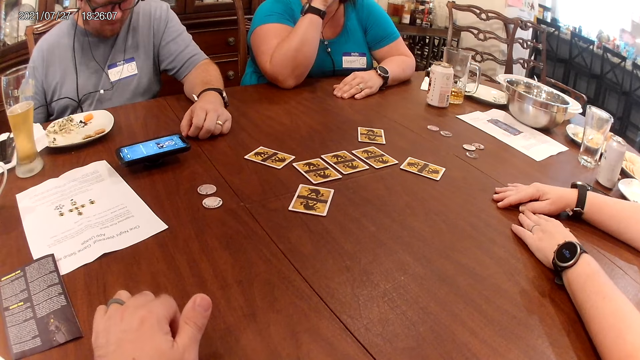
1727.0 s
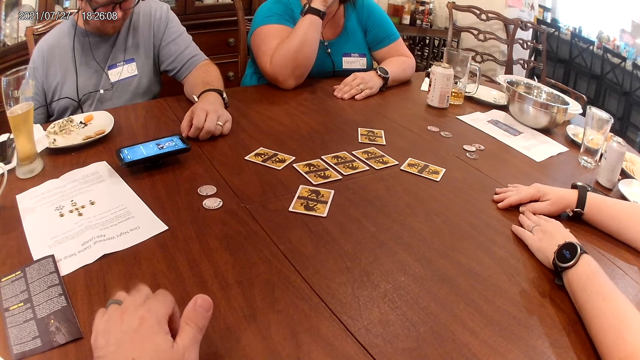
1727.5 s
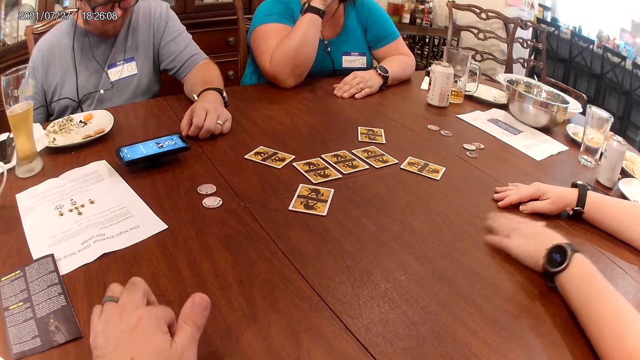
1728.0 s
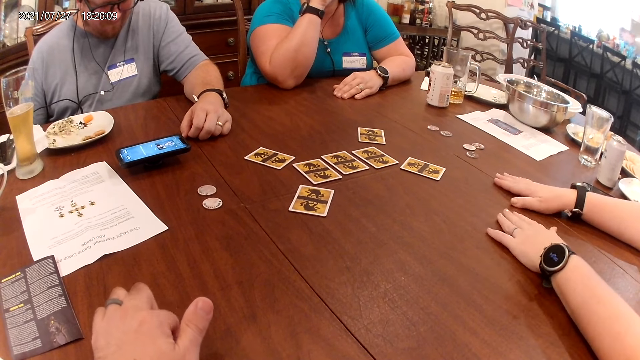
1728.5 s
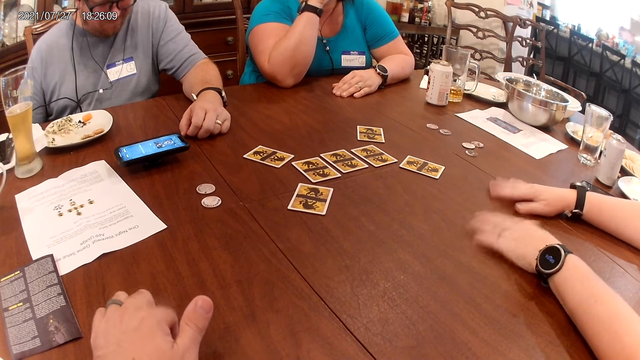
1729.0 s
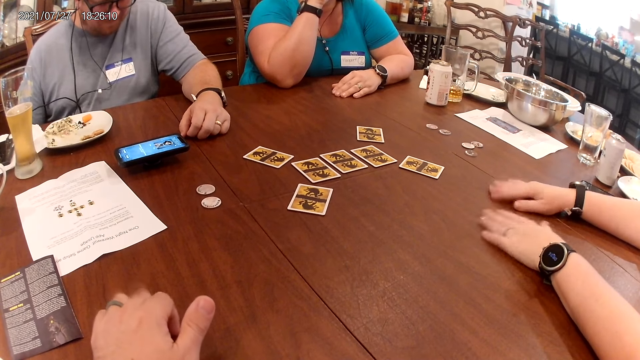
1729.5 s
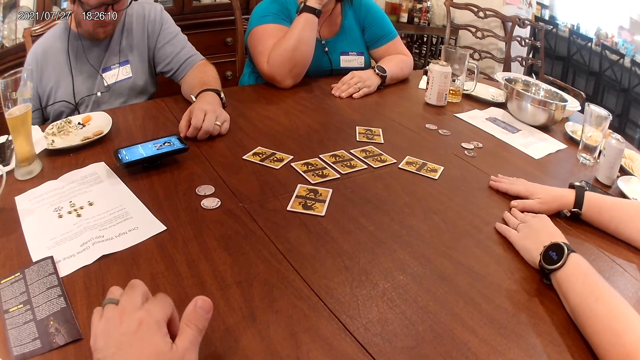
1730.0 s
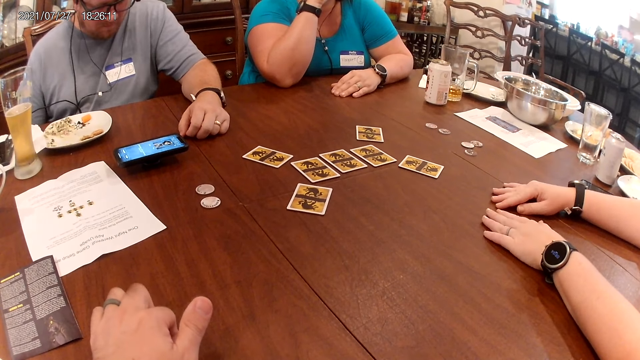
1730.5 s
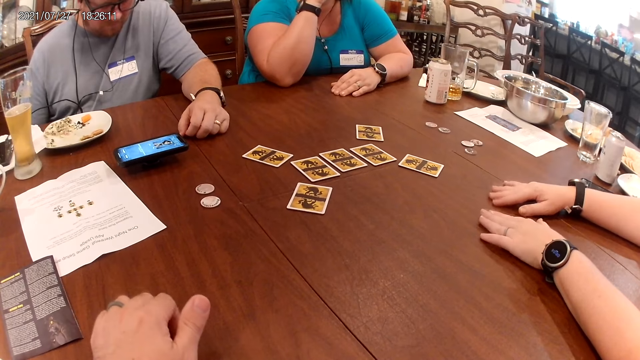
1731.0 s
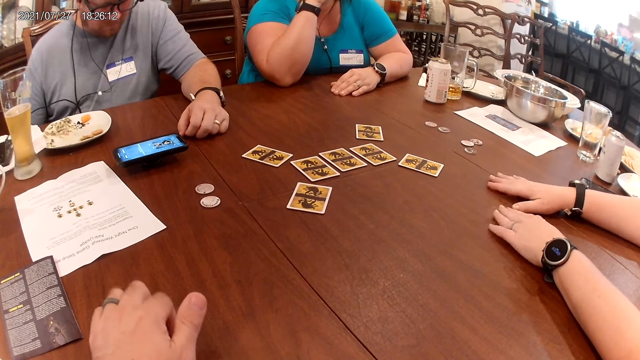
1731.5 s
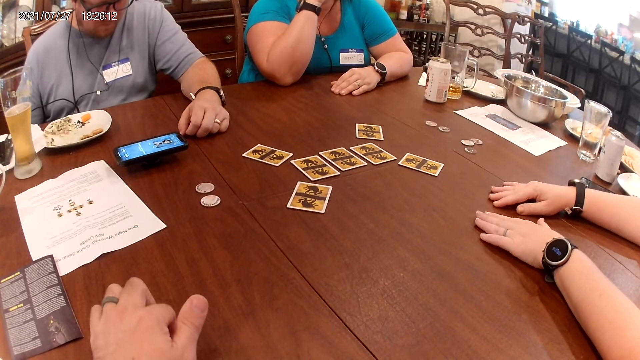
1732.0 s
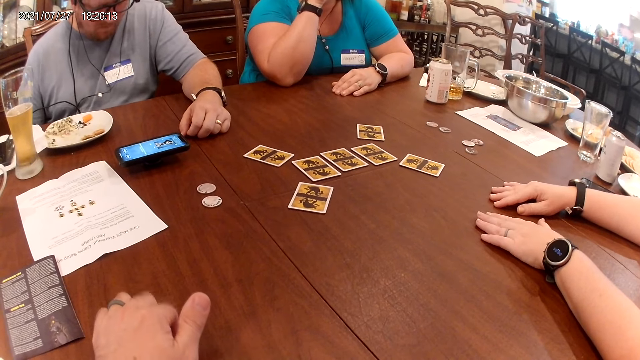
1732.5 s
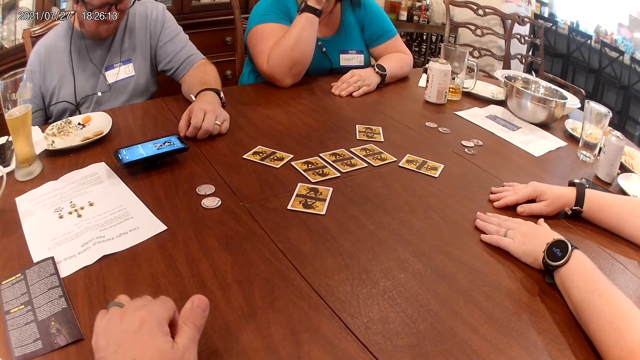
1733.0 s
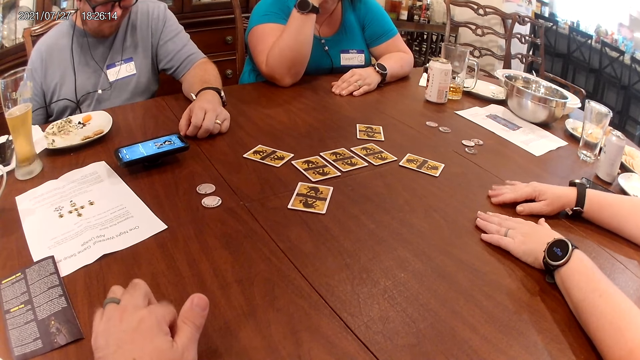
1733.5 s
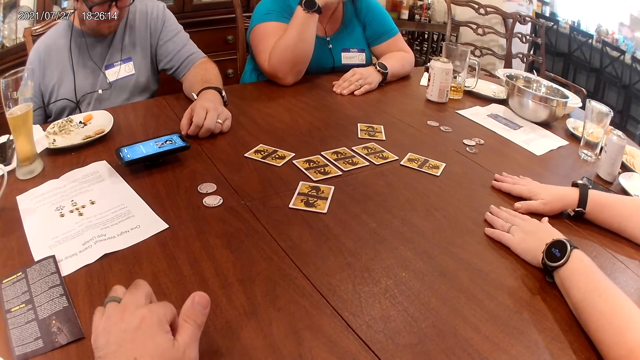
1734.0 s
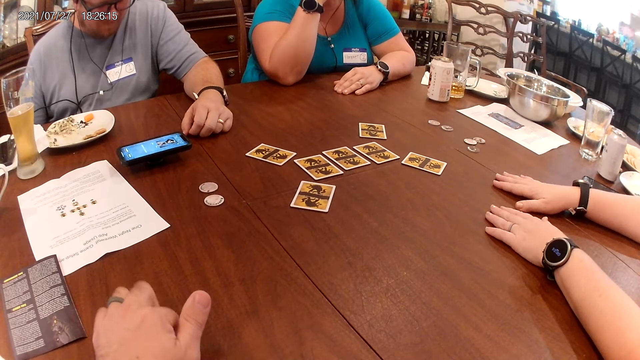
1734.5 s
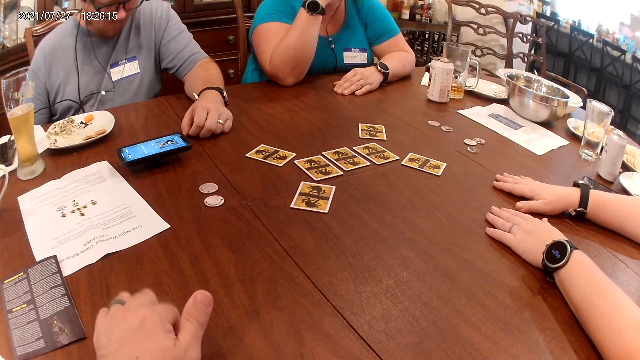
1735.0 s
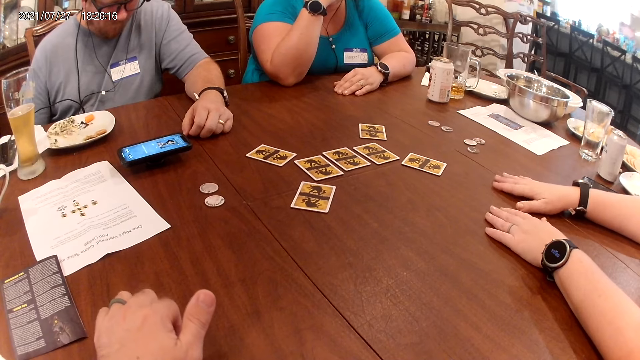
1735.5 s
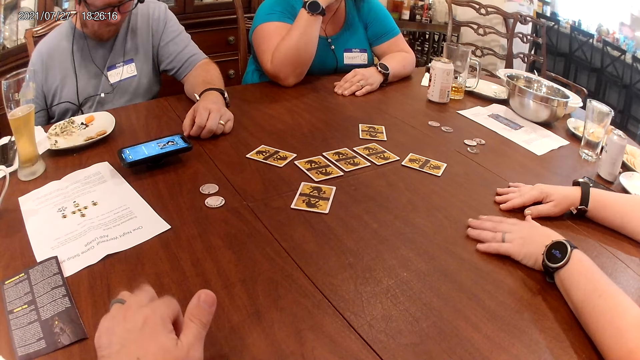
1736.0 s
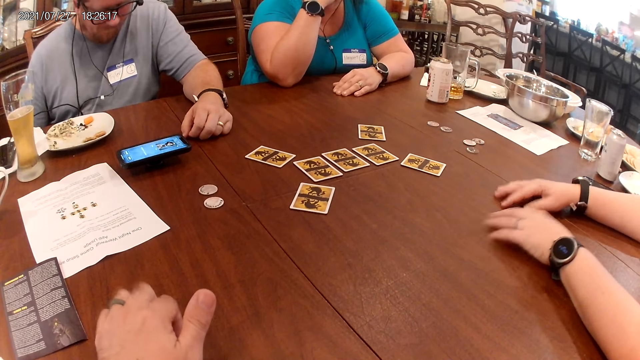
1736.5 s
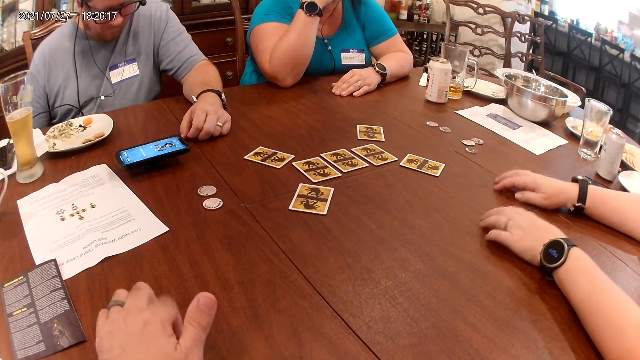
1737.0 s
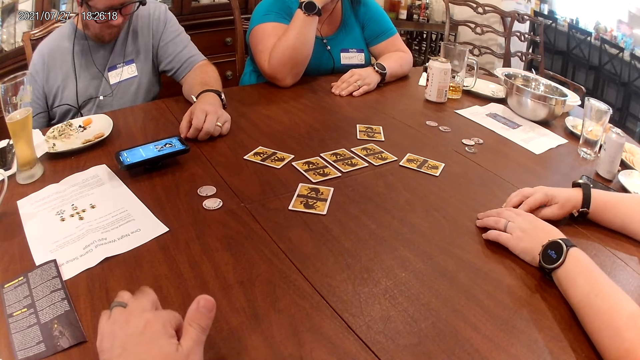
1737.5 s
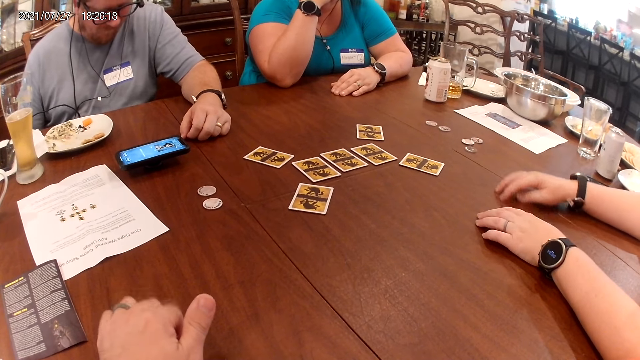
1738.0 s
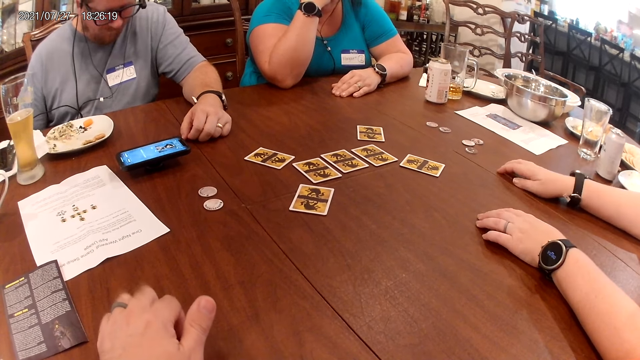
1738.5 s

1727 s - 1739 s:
A man moves his hands on the table.

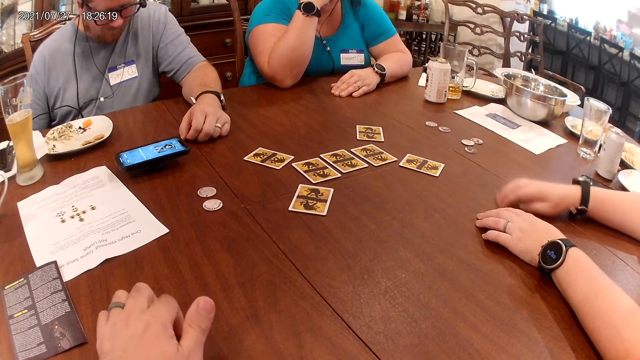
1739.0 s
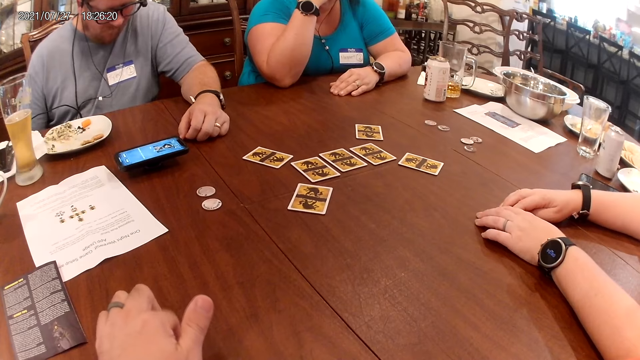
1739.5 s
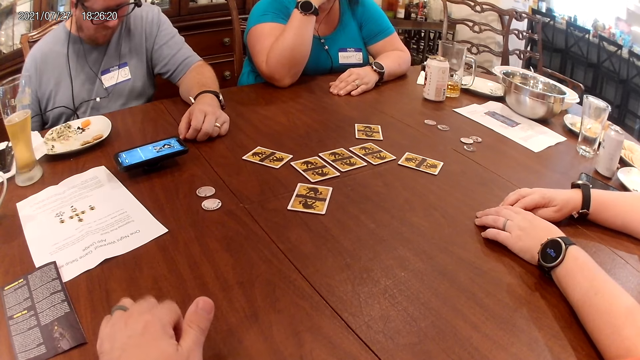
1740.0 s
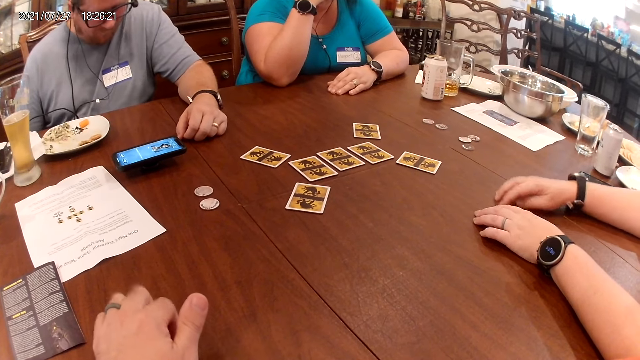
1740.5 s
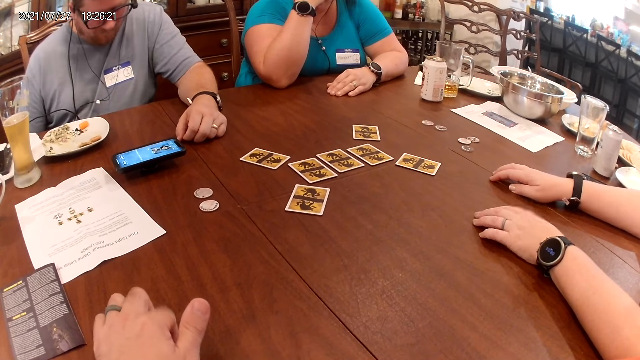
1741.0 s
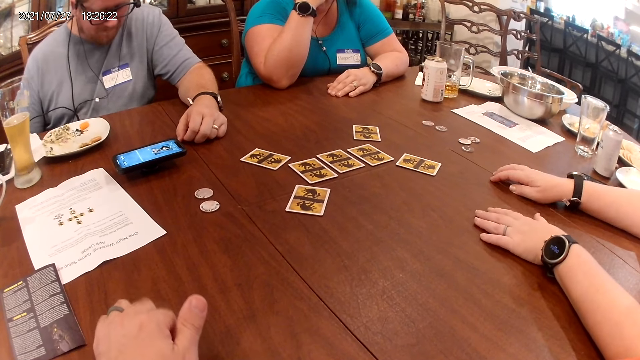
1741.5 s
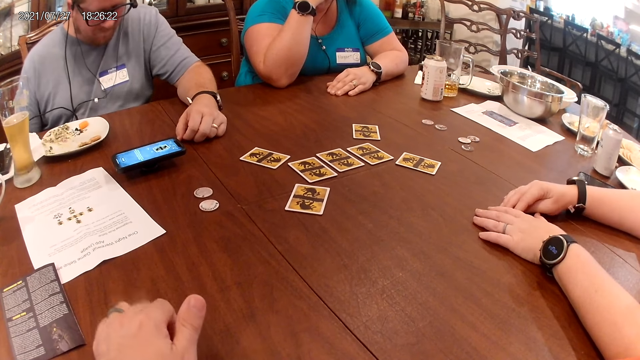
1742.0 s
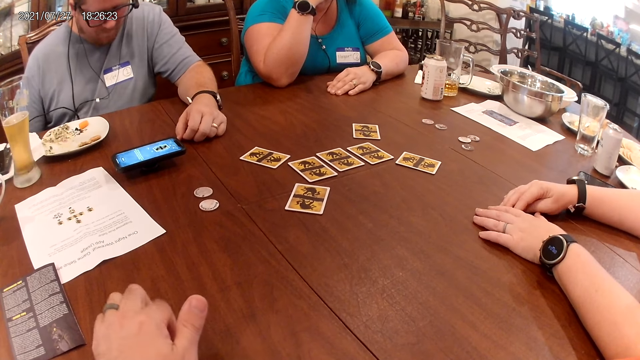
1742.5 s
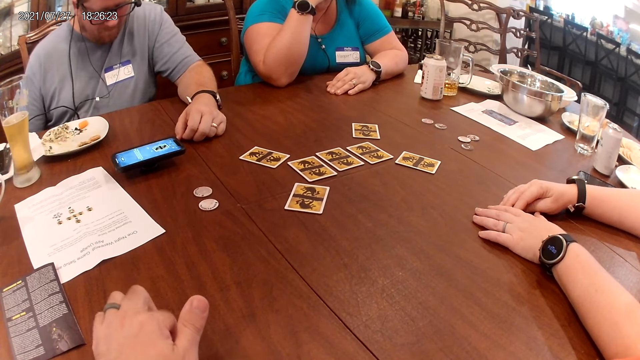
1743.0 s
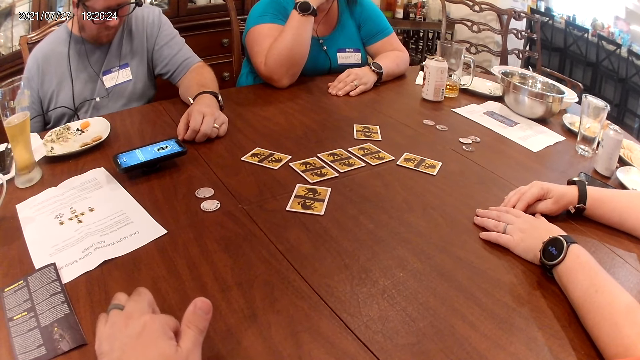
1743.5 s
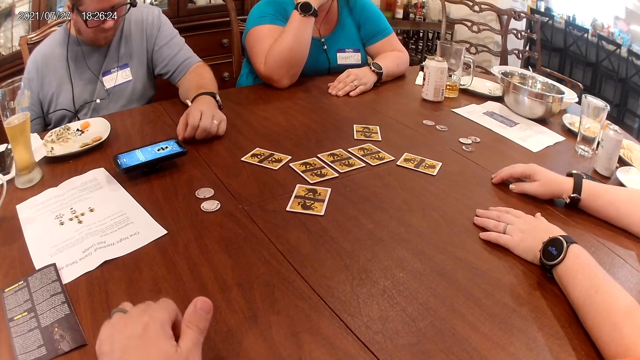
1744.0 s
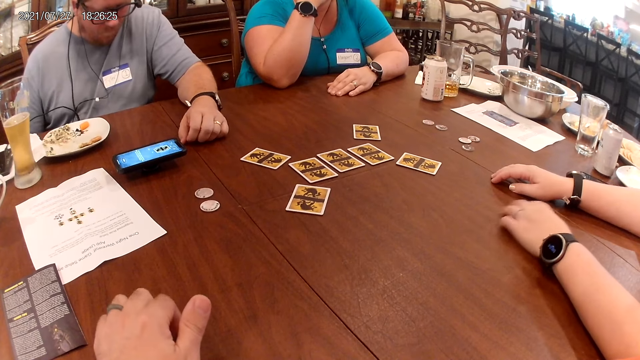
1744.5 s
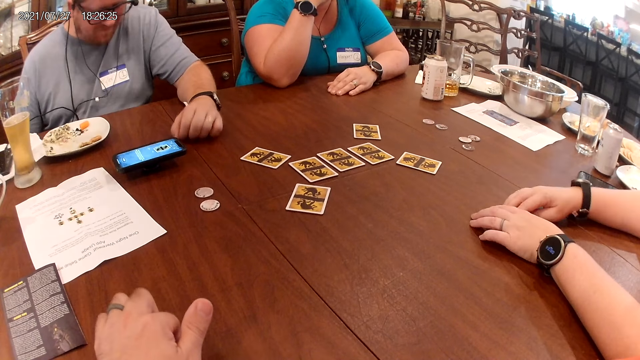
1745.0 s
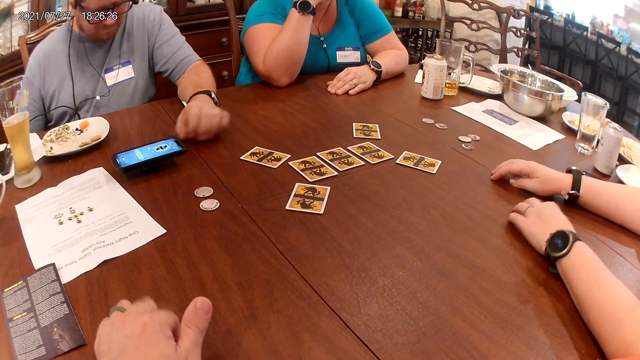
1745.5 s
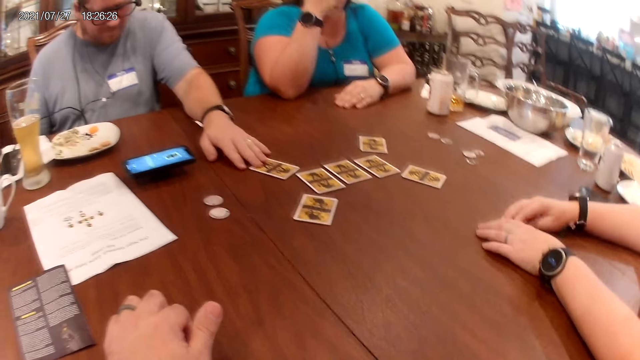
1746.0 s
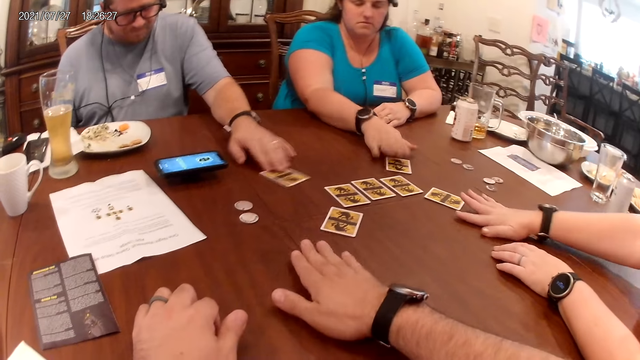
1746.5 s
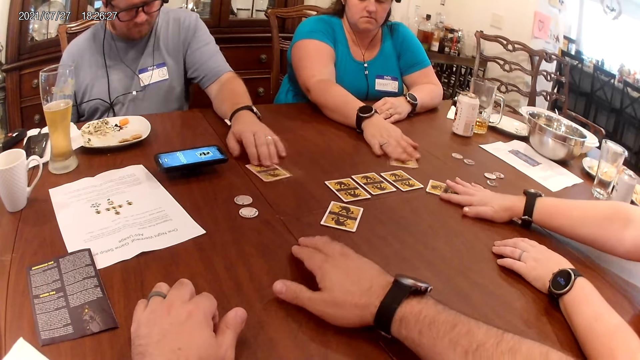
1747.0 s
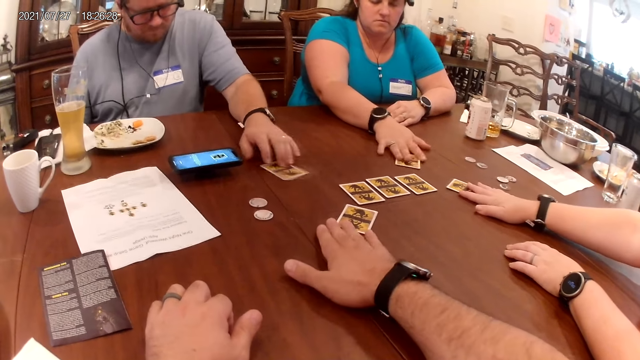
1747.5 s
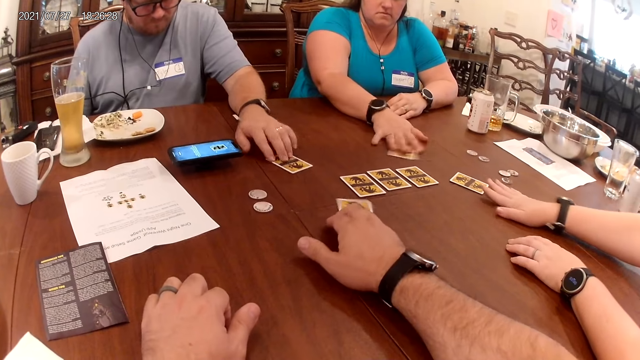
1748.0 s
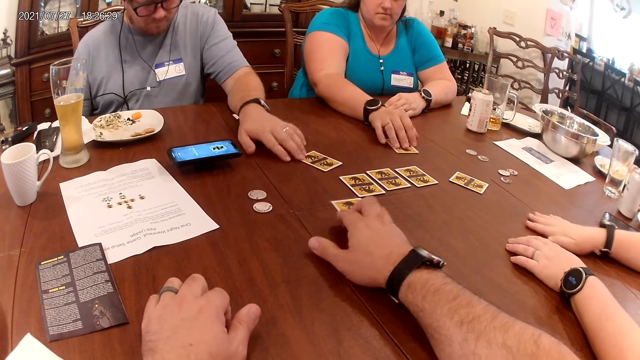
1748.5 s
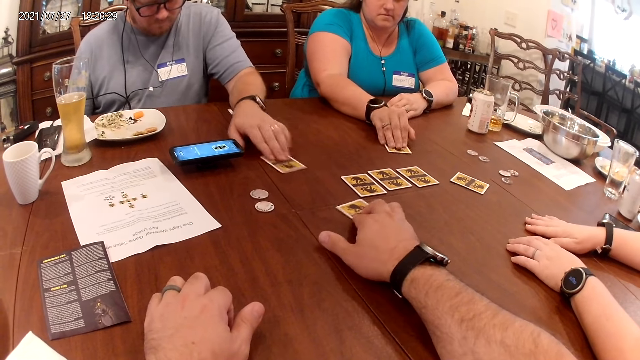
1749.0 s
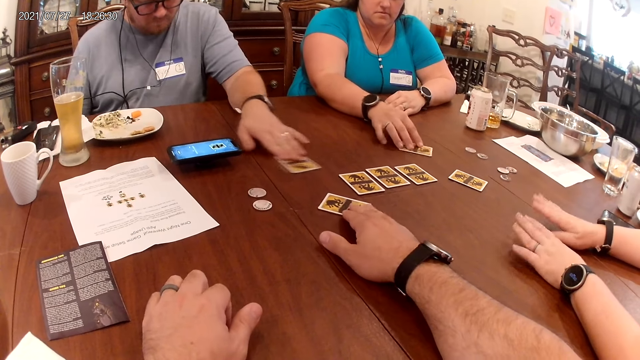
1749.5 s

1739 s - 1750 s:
A man moves a card on the table with his left hand. A woman moves a card on the table with her right hand. Another woman moves a card on the table with her right hand. The camera wearer moves a card on the table with his right hand. He touches the card. The first woman taps both hands on the table.
